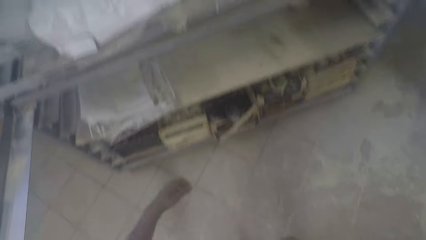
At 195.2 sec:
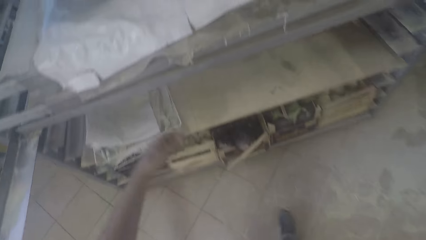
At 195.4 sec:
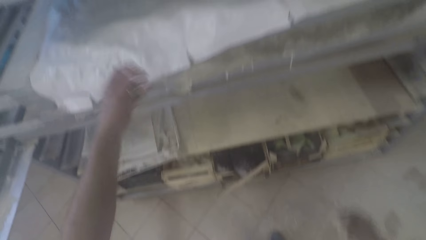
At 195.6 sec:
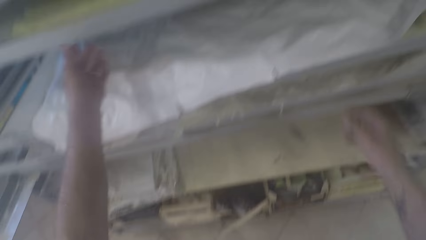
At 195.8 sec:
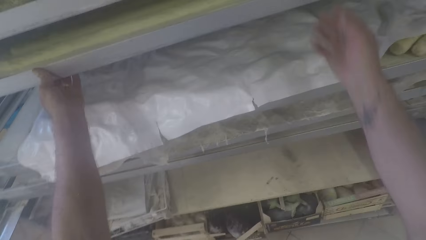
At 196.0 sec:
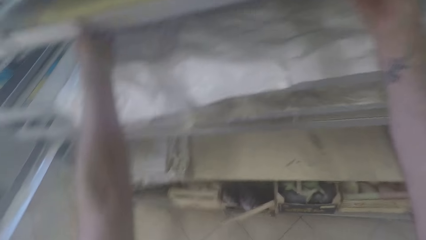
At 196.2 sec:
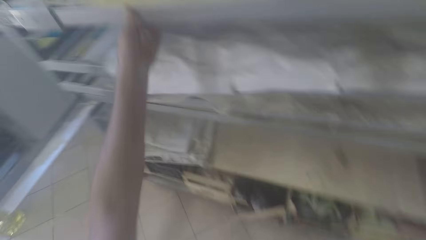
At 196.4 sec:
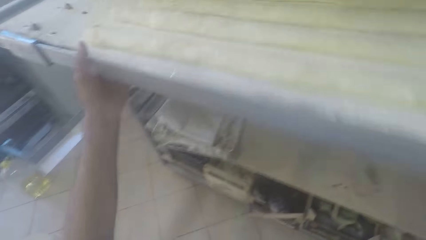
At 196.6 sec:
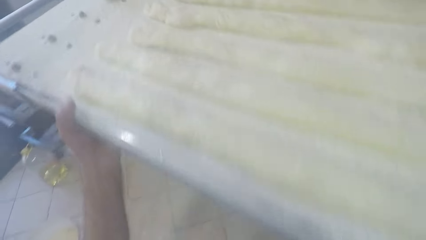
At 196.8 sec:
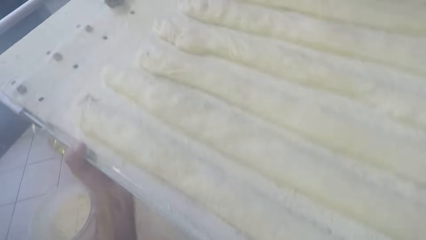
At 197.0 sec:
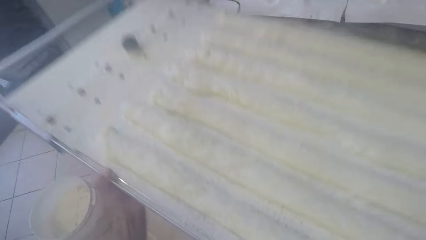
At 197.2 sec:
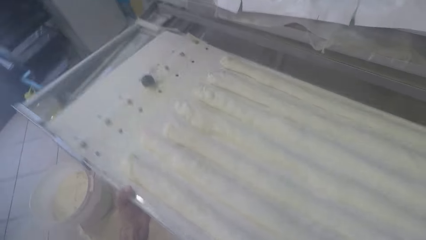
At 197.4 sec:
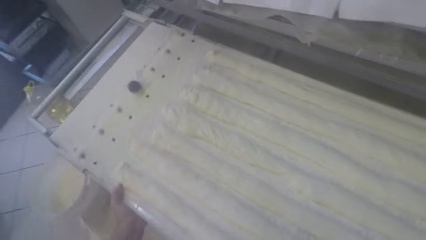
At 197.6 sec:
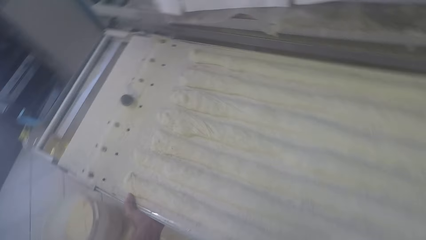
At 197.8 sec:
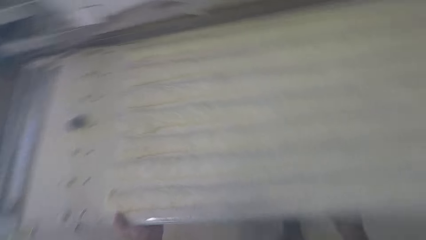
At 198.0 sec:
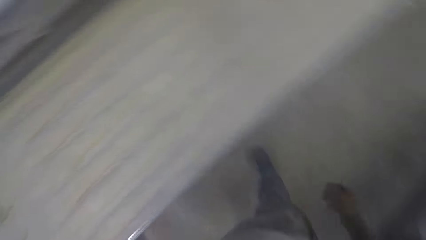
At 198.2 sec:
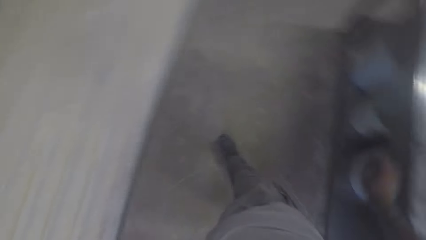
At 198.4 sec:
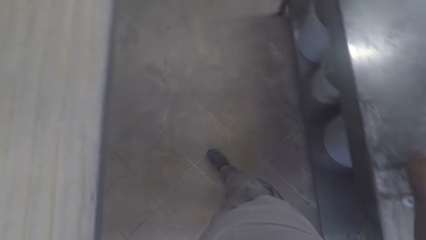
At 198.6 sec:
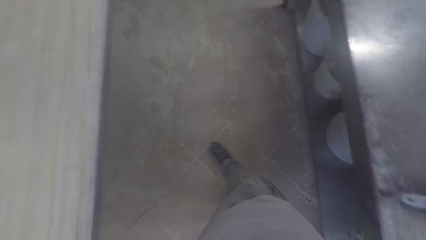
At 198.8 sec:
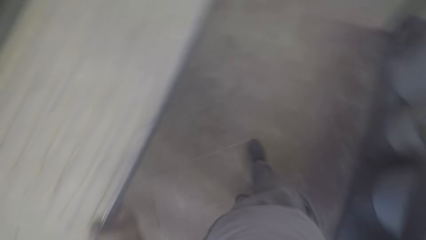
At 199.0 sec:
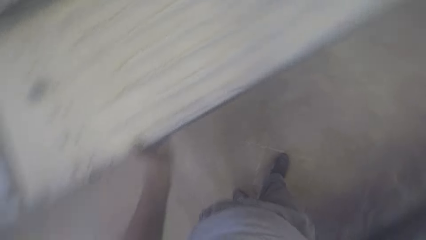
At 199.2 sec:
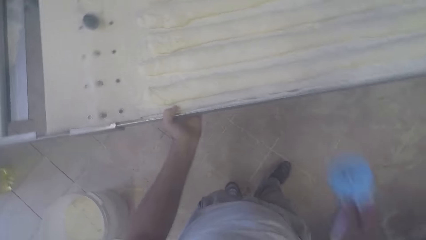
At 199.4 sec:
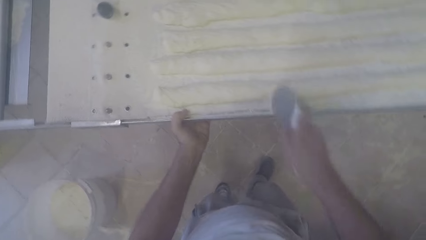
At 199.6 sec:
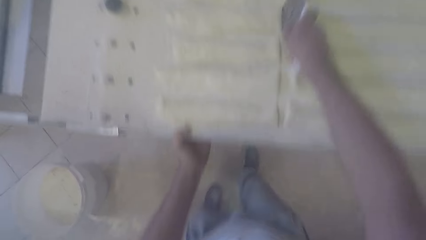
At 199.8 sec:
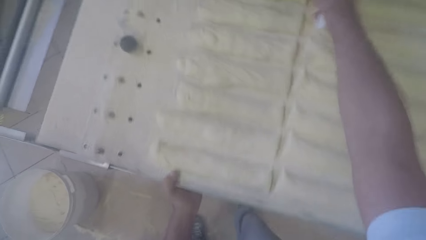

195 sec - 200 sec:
The camera wearer picks a tray of dough from the rack with both hands. He places the tray of dough on the stand with both hands. He picks the pizza cutter from the table with his right hand. He cuts through the dough with the pizza cutter in his right hand.

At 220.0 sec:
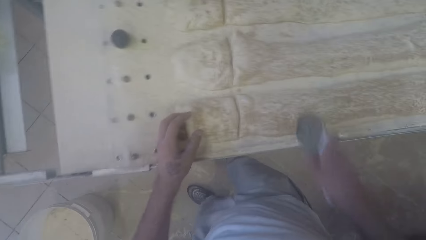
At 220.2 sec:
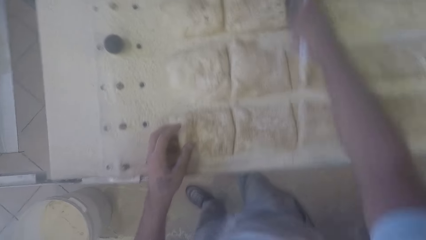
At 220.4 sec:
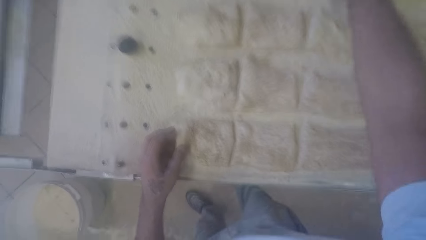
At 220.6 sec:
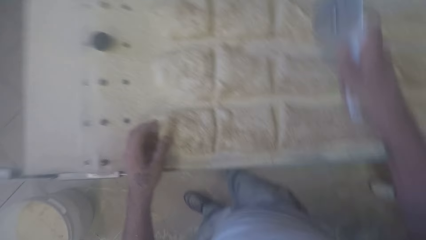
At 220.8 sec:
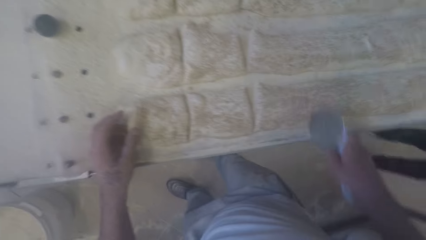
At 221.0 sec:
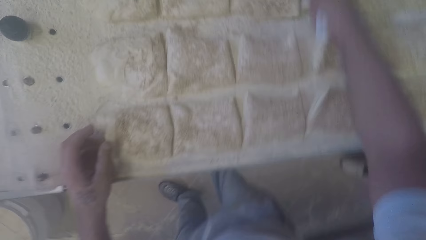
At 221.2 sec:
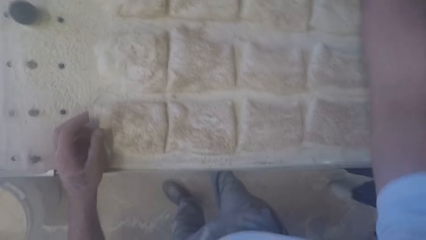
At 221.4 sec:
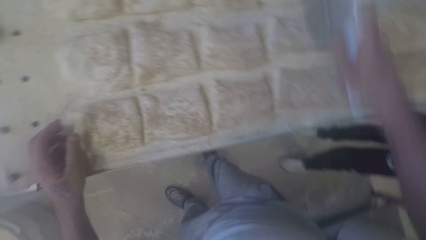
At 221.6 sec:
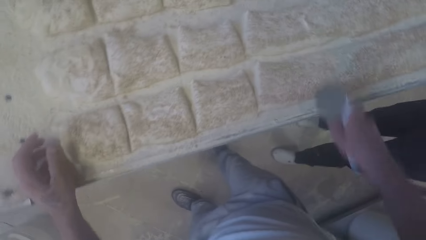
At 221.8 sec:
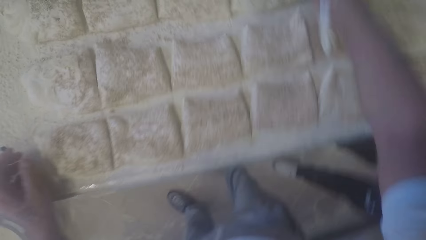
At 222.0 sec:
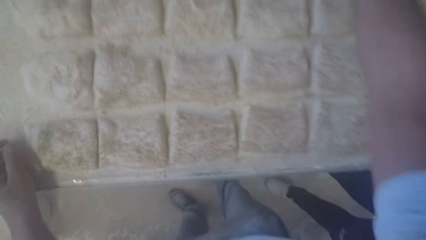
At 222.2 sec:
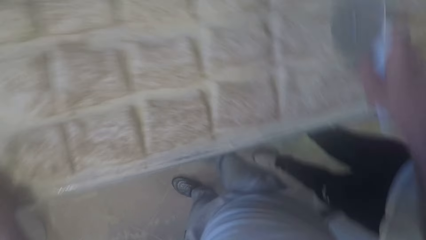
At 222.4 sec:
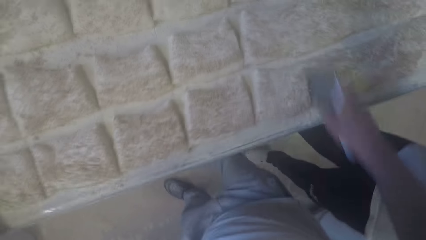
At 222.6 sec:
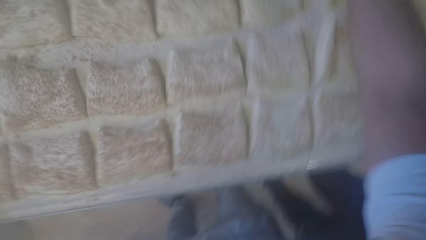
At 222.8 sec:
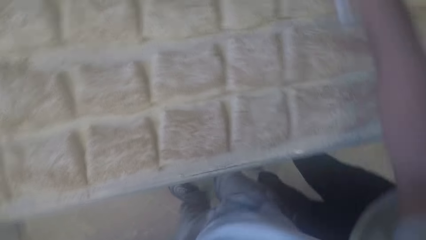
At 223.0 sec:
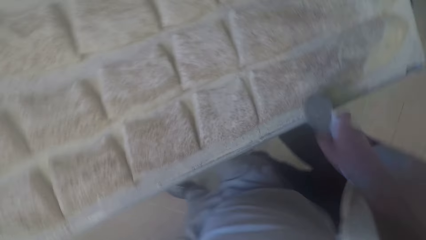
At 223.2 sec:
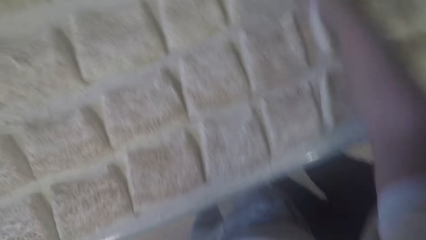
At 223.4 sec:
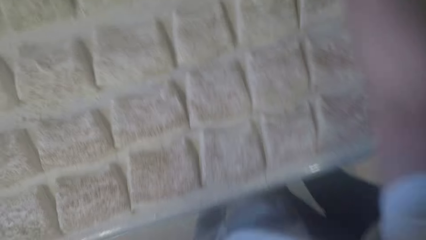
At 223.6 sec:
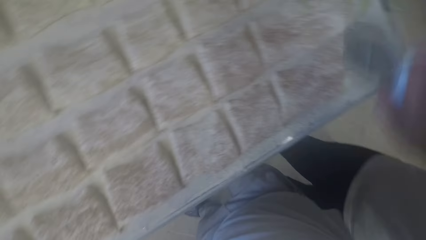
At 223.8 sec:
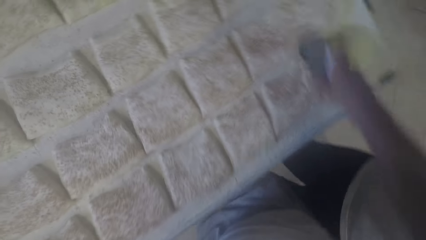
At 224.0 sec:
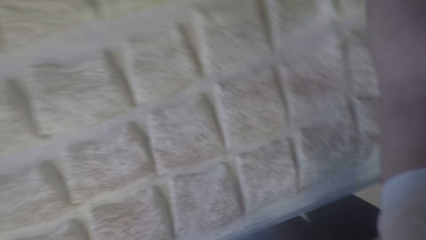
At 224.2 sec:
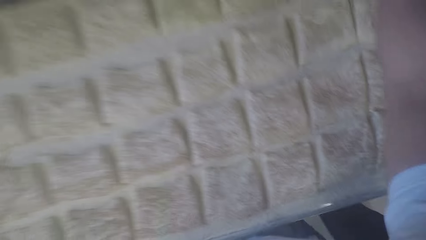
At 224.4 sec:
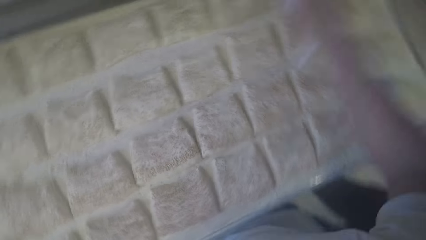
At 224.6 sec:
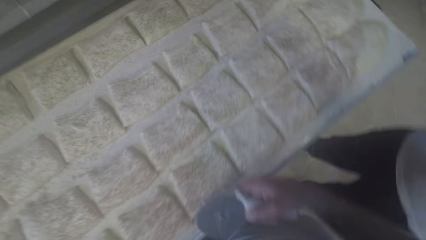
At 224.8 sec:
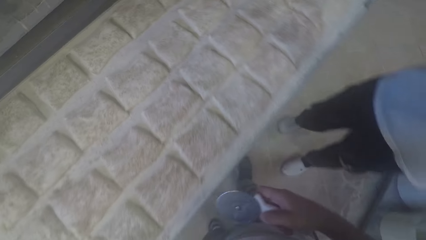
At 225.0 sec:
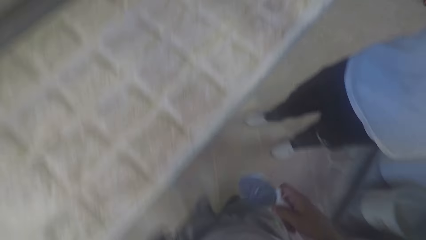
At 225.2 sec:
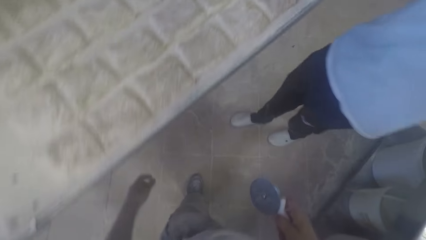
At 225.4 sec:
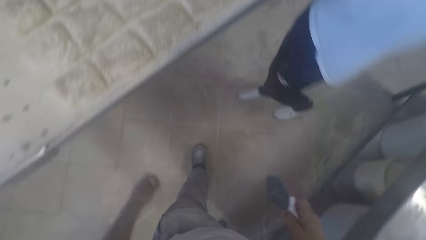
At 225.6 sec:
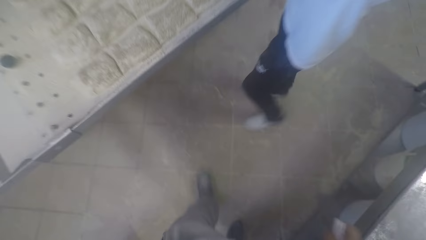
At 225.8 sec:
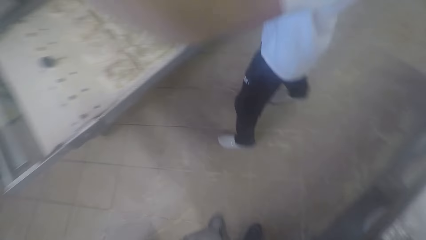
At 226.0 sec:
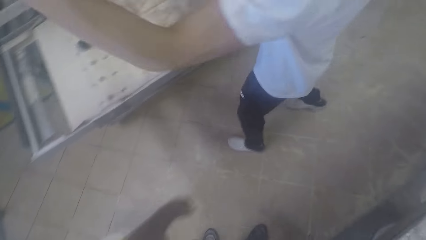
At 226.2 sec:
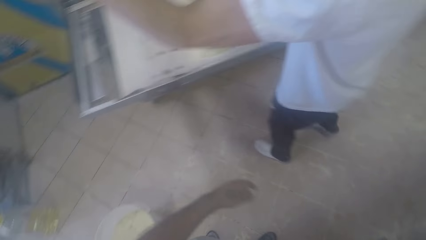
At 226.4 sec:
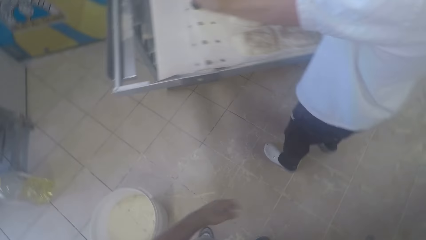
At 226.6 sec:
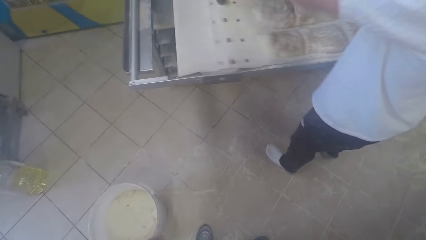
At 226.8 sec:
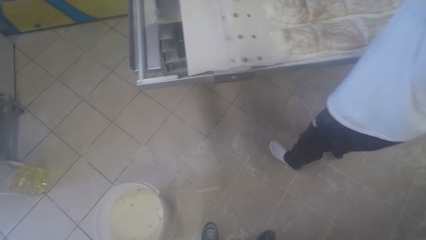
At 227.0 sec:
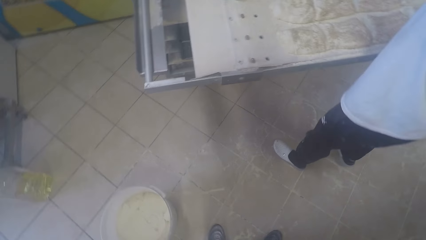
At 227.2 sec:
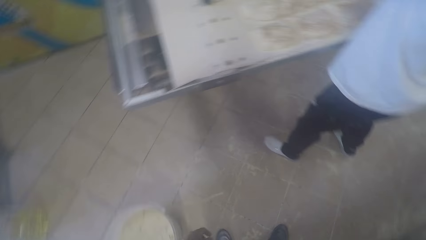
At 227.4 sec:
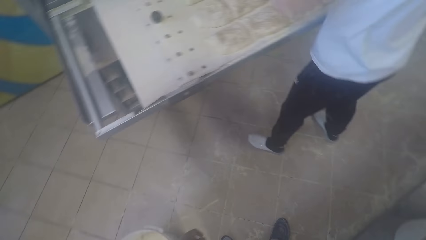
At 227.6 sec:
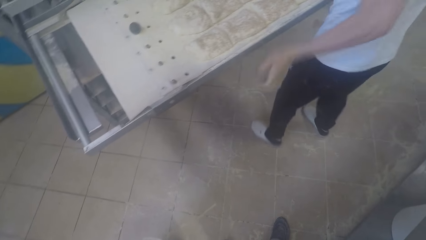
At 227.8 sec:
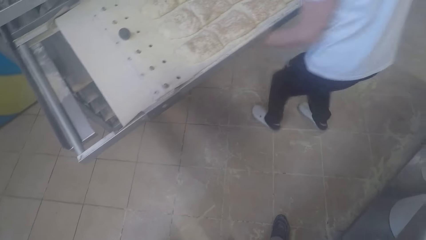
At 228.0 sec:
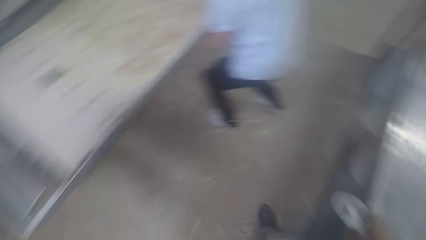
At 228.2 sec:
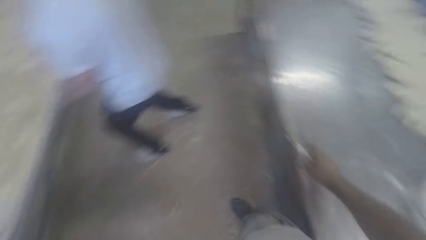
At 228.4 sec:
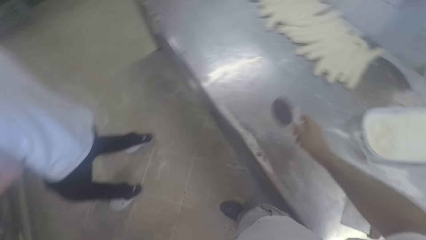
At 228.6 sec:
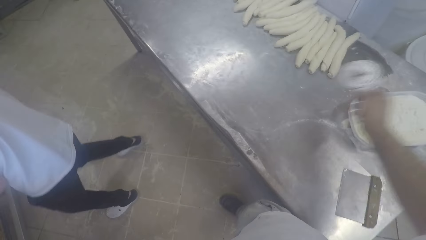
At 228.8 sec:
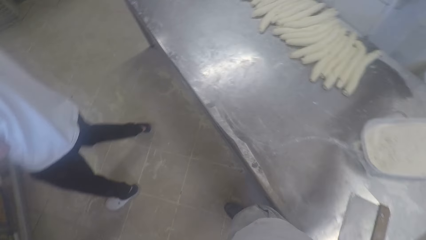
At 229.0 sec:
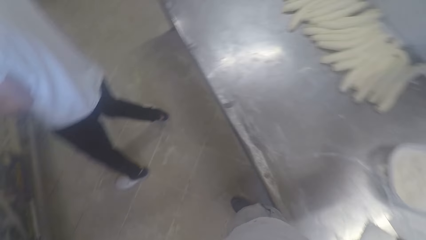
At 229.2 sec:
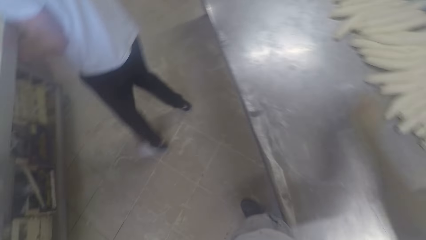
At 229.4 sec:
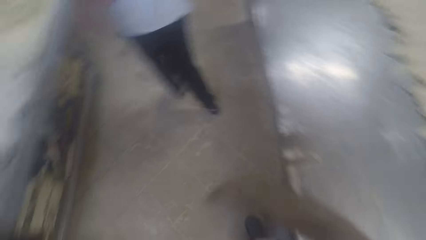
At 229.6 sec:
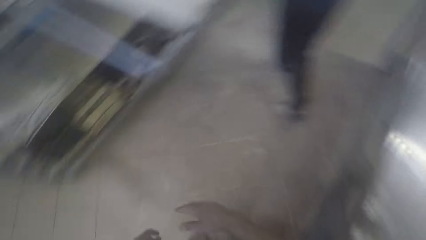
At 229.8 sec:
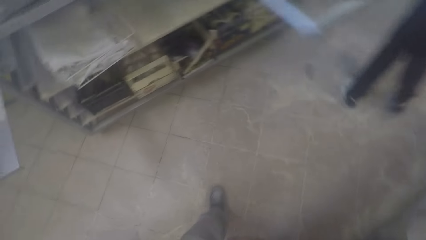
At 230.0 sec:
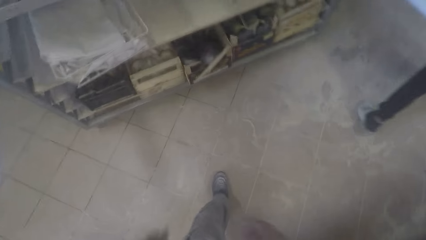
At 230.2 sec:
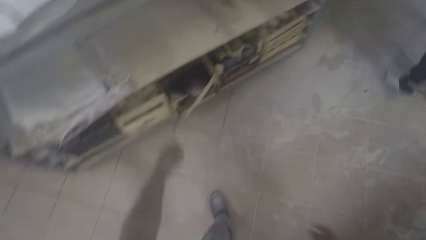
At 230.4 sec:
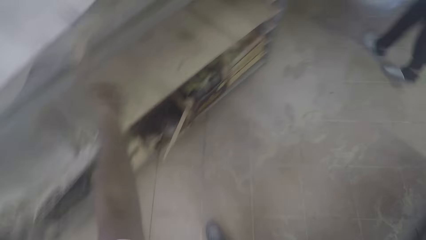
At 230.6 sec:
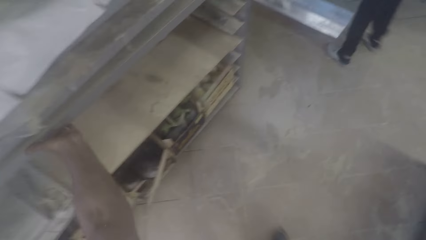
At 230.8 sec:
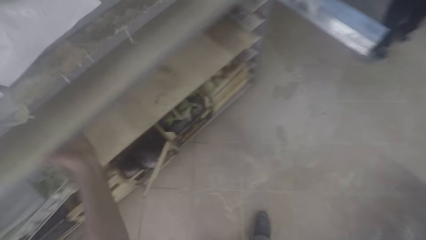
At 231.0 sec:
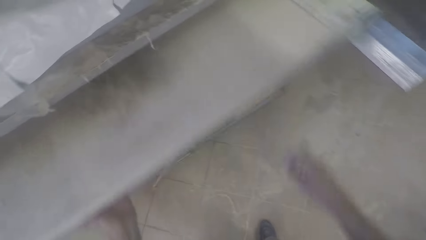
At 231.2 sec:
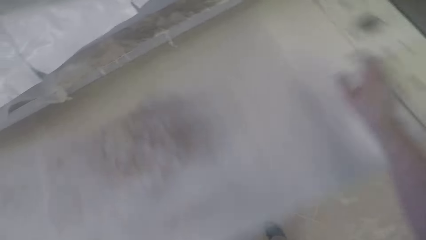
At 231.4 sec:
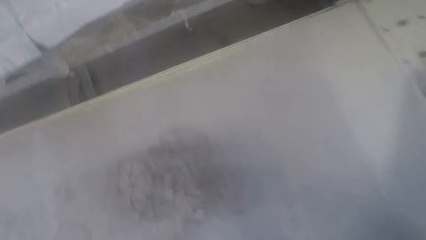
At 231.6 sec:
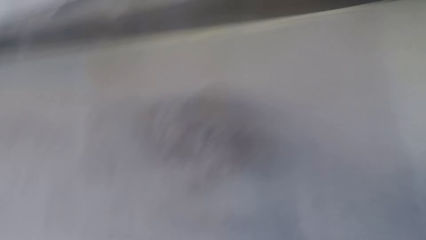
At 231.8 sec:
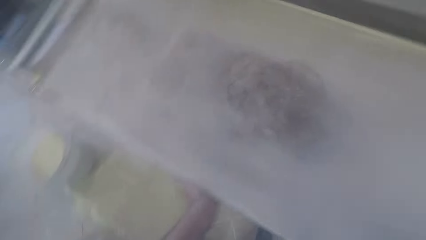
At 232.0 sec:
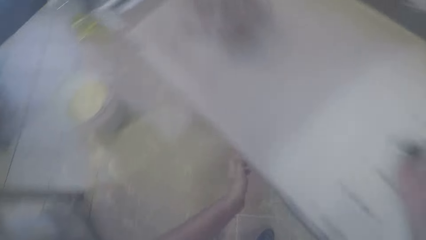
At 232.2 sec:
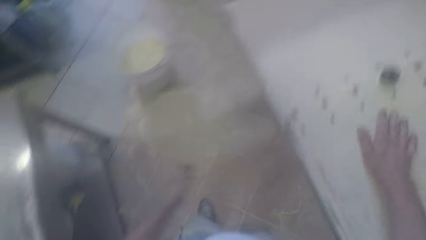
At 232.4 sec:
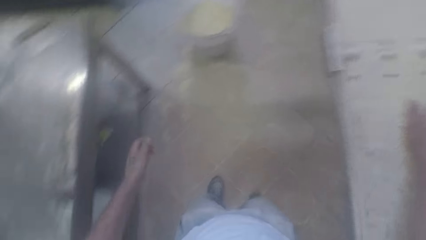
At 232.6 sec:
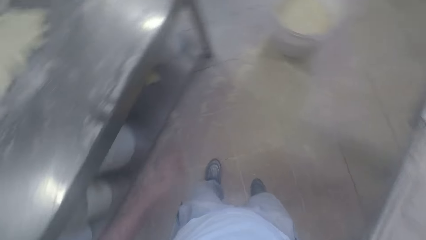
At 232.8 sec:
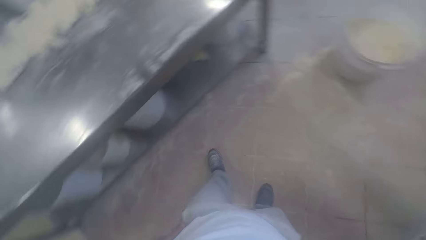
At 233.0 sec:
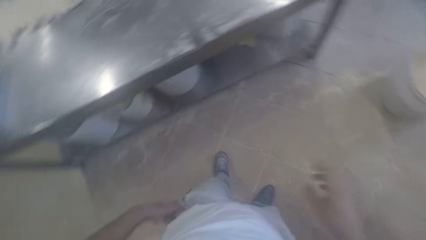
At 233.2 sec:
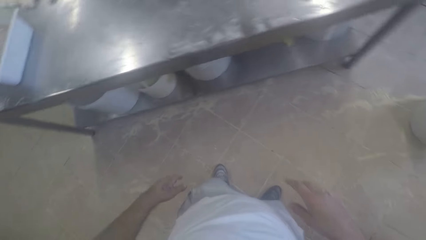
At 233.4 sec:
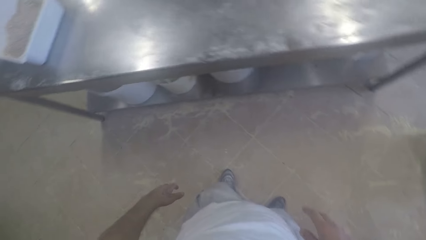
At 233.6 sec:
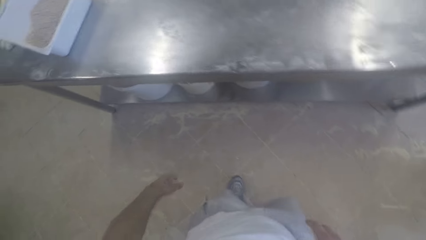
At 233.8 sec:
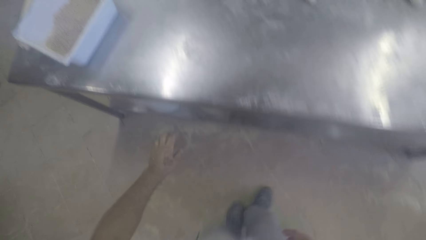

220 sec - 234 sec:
The camera wearer cuts through the dough with the pizza cutter in his right hand repeatedly. An apprentice walks towards the camera wearer. The camera wearer cuts through the dough with the pizza cutter in his right hand repeatedly. The apprentice picks up the tray of dough from the stand with both hands. The camera wearer drops the pizza cutter on the table with his right hand. The apprentice walks away with the tray of dough in both hands. The camera wearer pulls out a tray from the rack with his left hand.
